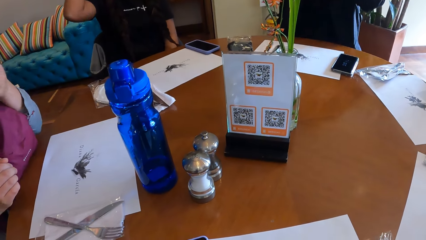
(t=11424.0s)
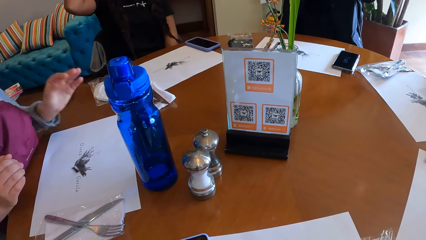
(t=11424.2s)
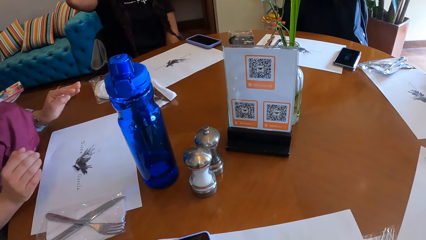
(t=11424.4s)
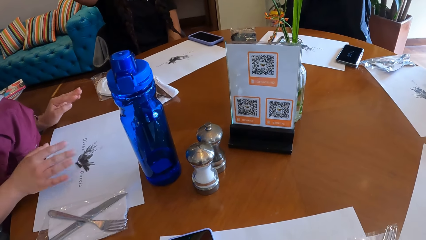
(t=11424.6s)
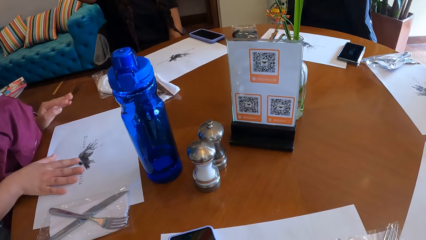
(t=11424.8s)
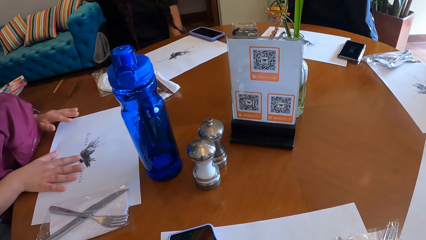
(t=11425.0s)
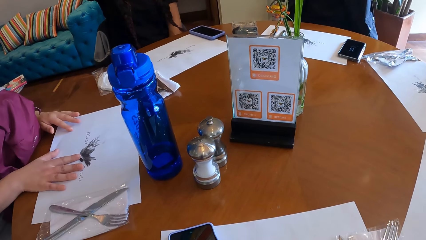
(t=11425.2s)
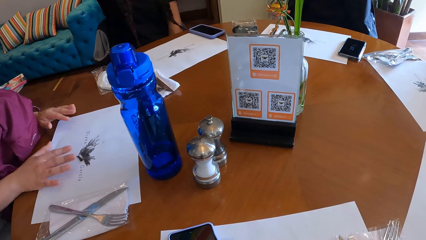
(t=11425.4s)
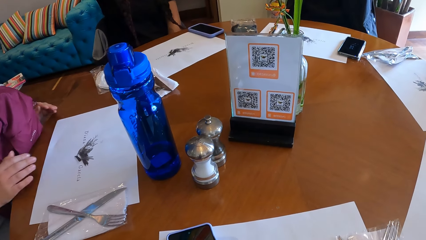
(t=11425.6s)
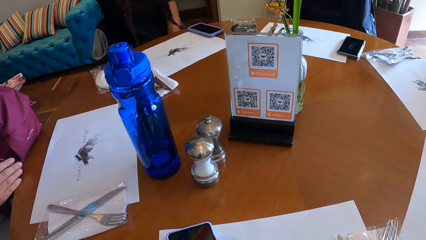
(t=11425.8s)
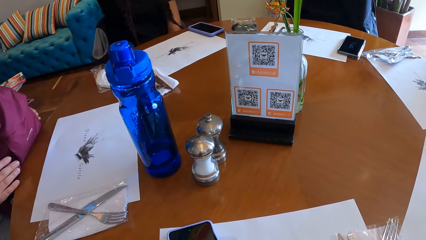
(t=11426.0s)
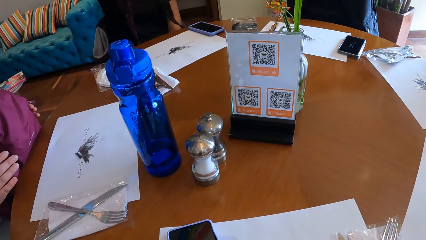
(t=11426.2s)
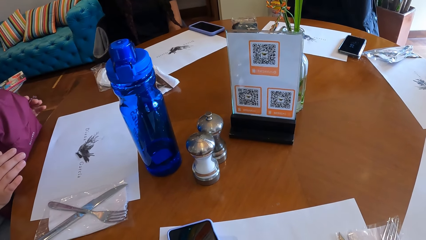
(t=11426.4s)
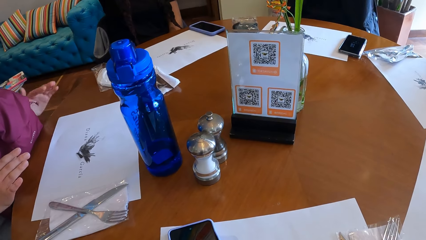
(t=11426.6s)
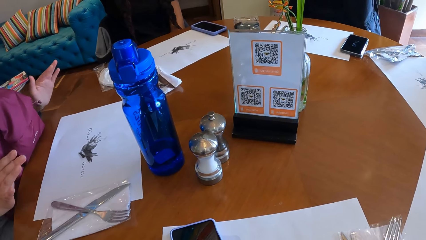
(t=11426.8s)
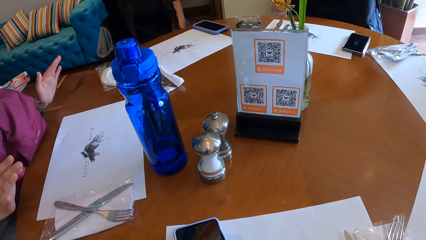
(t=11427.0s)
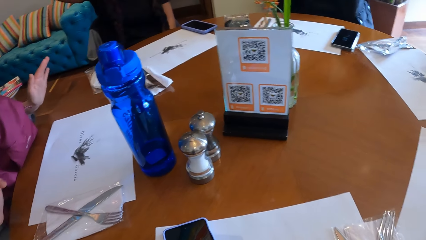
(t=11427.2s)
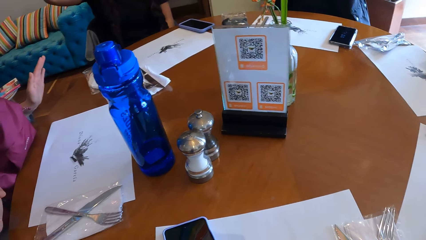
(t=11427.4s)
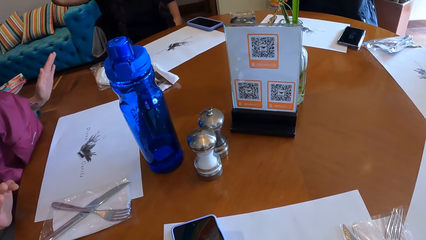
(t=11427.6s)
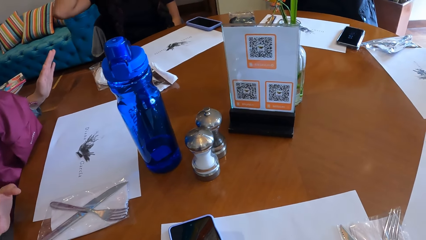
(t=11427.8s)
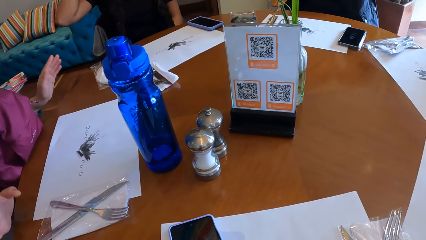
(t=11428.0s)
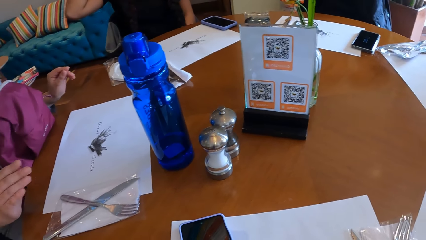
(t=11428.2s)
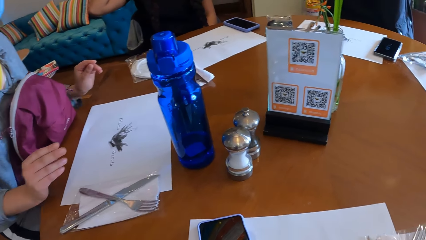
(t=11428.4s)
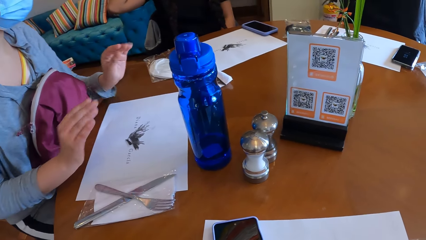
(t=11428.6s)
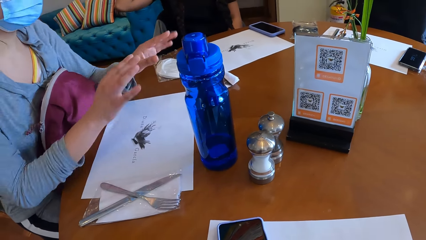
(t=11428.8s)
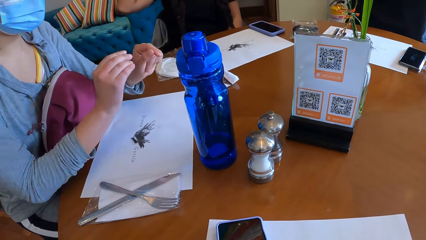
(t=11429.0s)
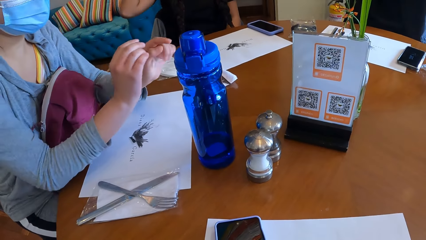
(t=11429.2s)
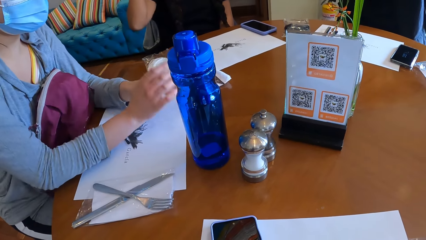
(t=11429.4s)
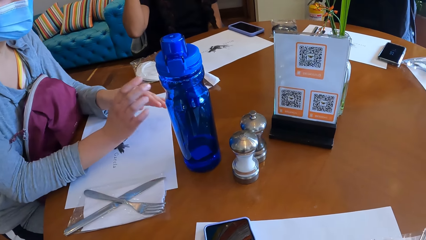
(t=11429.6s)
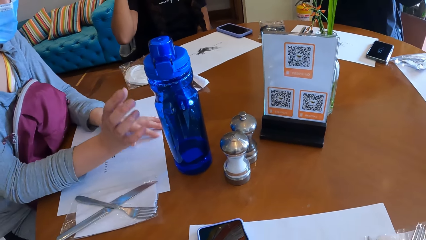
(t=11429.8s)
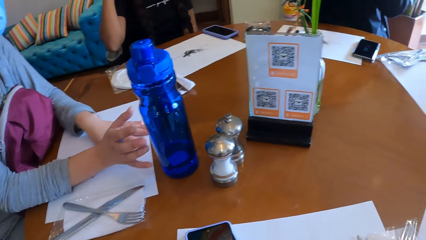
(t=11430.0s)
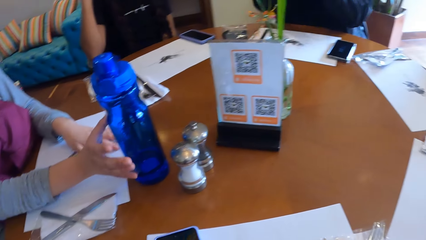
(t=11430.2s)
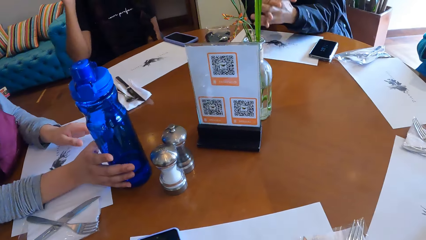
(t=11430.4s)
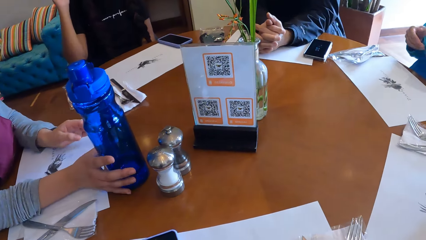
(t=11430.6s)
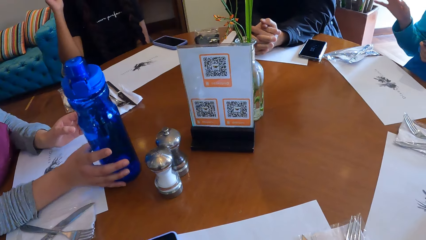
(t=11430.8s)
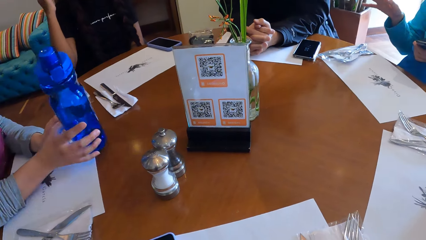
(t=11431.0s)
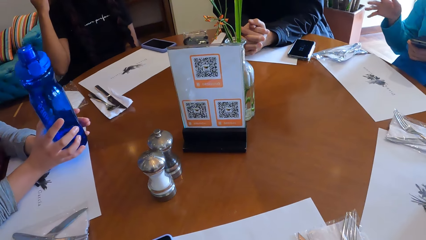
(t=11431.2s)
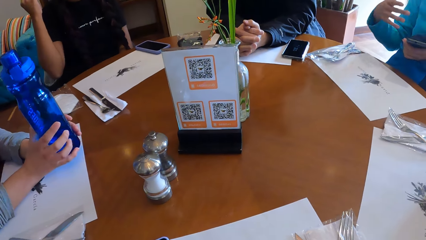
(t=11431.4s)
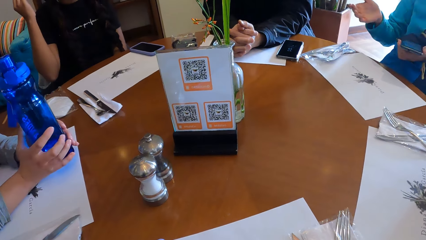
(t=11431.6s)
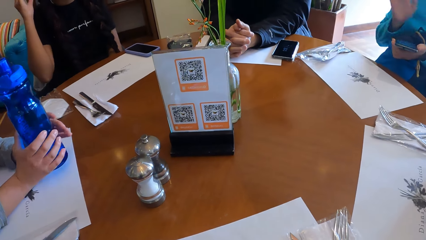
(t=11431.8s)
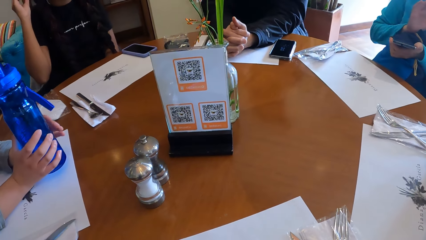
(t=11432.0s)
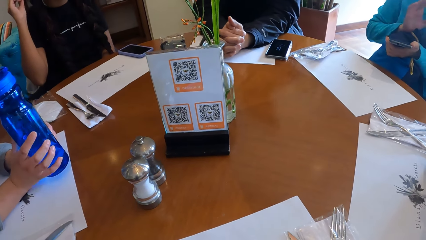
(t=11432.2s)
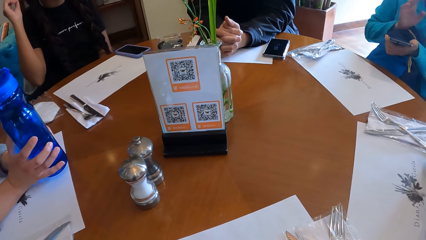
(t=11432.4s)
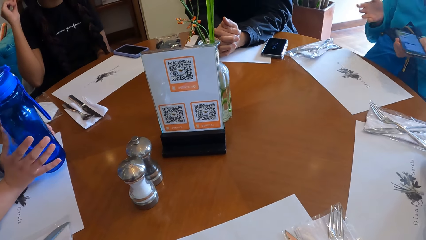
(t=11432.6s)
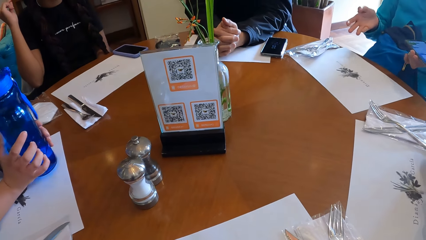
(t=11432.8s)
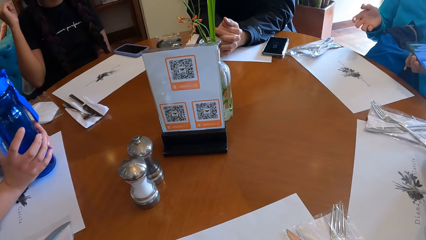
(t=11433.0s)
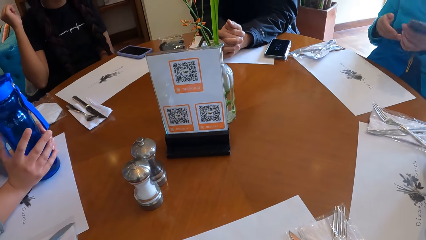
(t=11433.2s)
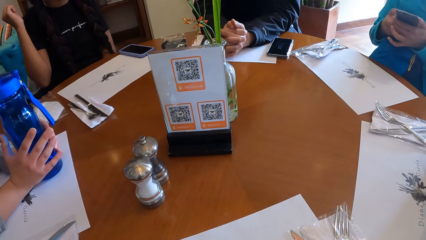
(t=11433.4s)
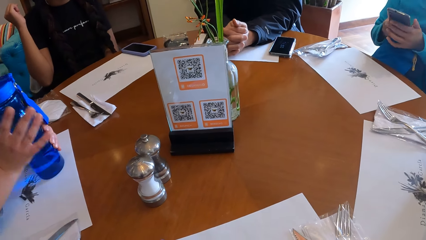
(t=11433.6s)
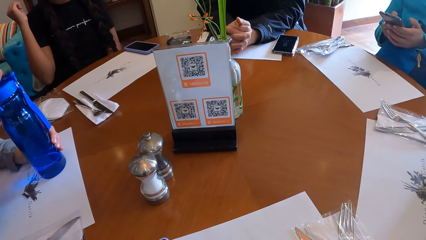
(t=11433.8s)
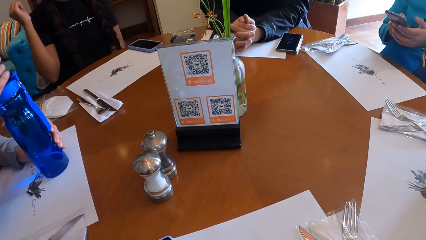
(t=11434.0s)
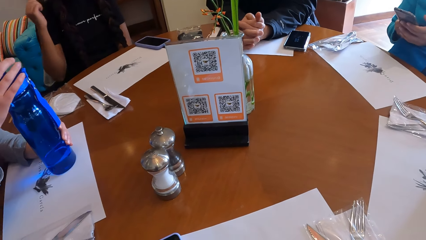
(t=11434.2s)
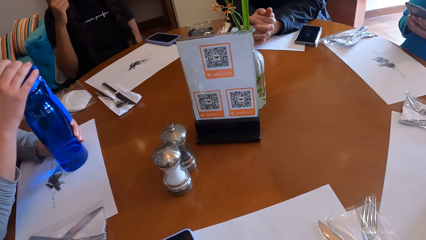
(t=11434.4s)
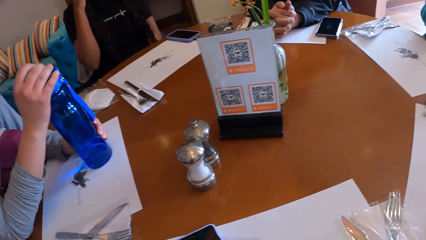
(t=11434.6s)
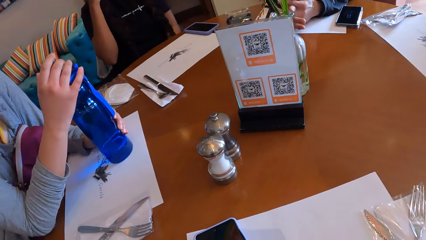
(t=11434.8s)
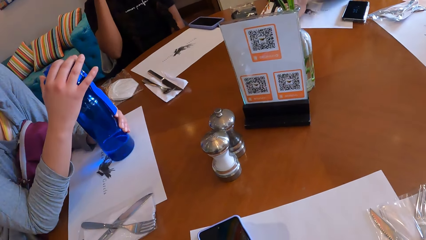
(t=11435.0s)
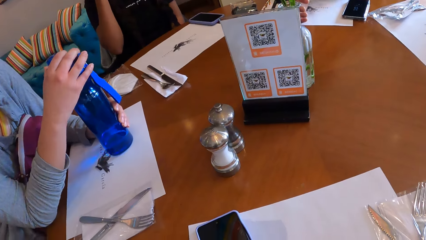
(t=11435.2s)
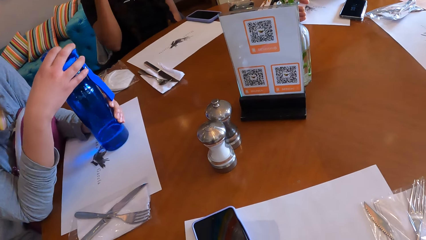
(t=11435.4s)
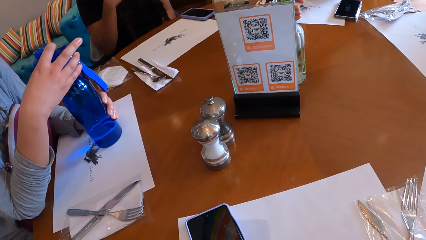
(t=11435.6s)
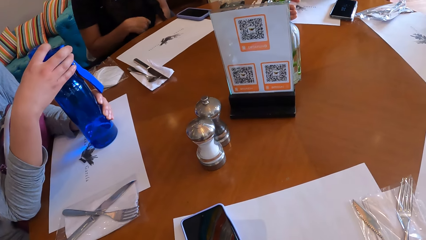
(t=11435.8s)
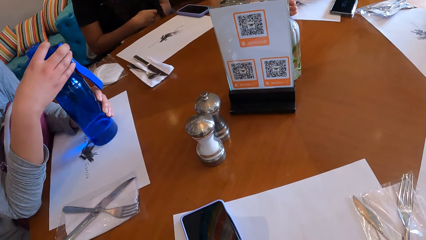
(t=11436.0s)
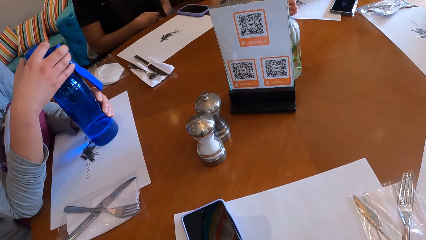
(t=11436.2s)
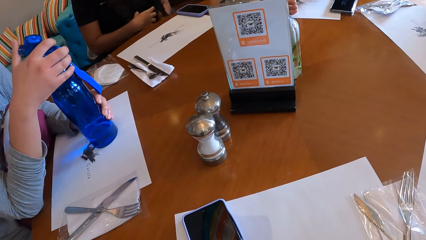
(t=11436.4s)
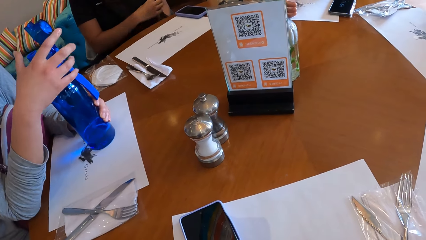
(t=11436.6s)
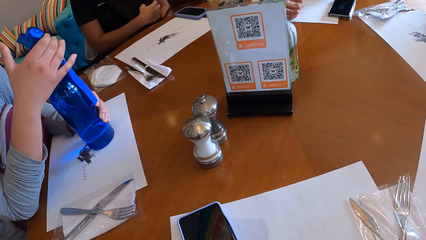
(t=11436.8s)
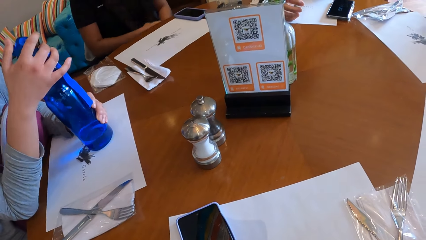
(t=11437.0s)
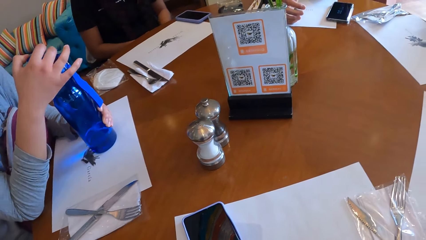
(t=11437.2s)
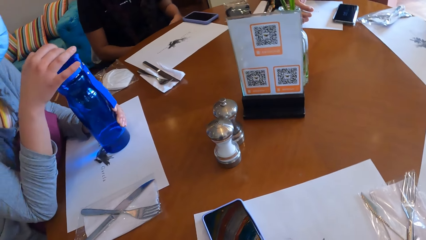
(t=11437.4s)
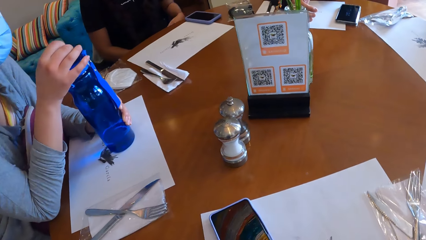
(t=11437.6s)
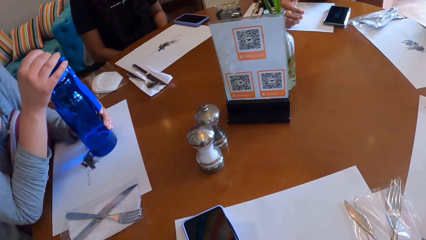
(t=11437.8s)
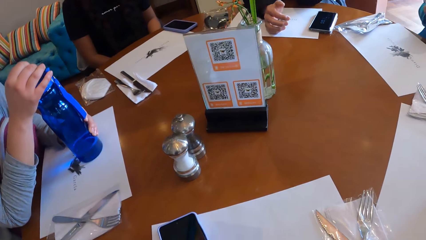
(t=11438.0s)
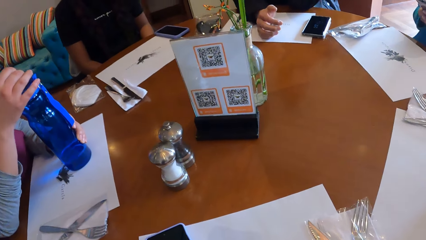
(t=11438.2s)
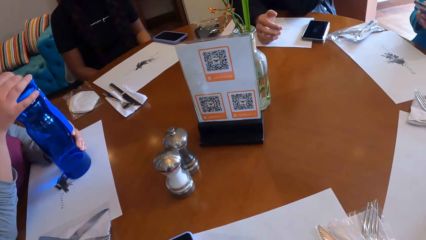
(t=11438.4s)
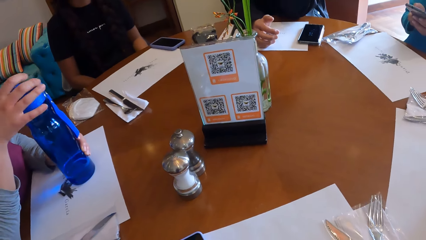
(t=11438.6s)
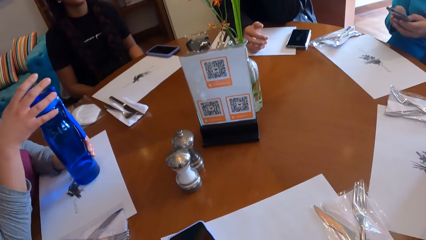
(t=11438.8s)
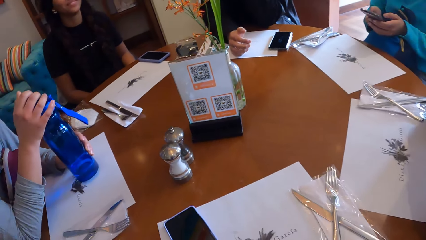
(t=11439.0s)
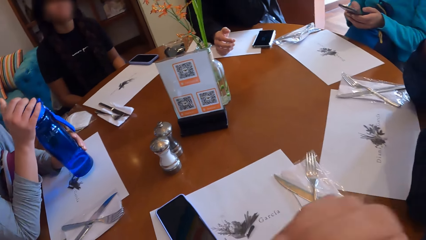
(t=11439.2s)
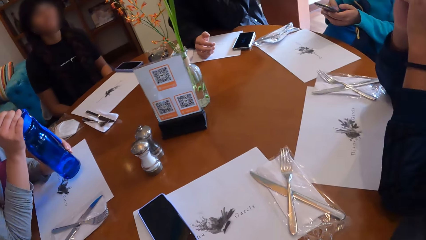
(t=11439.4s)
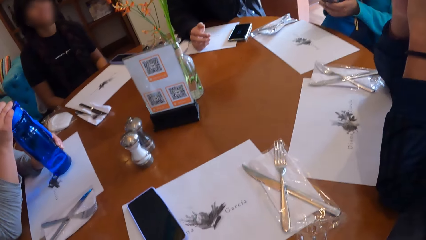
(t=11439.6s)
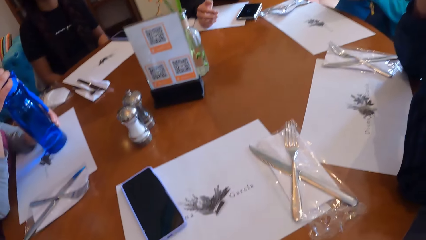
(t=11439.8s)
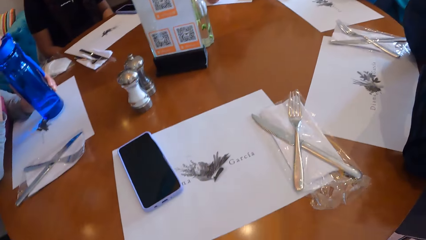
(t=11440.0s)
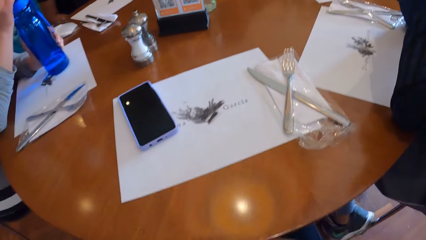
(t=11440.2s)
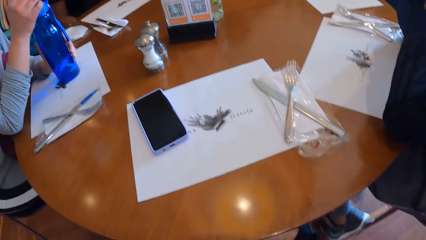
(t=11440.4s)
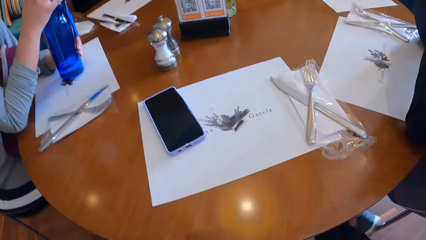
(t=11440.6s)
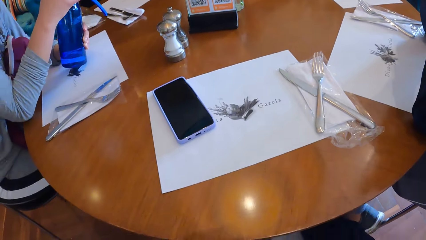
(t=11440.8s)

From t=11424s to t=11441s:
A person touches their head. A woman touches a facemask, moves a table mat, touches a bag and gestures. She carries a blue water bottle on the table with her right hand. Another person gestures, holds a phone with both hands and operates the phone. The first person touches their hair. A third person raises their hand. The first person lowers their hand. The woman opens the blue water bottle with her right hand and closes the blue water bottle with her right hand. The camera wearer lowers their hand.
